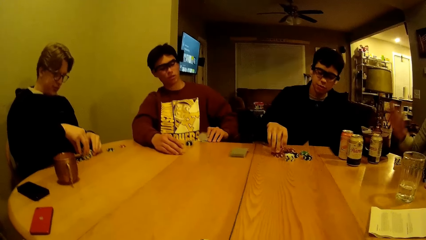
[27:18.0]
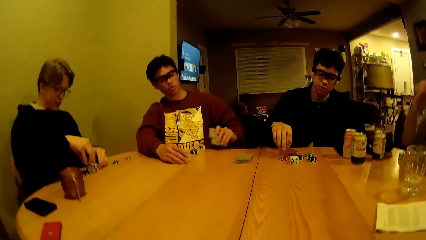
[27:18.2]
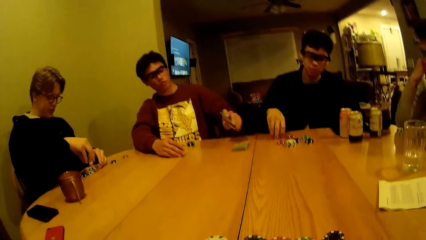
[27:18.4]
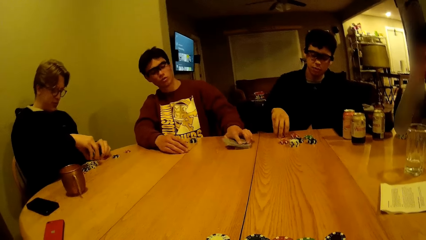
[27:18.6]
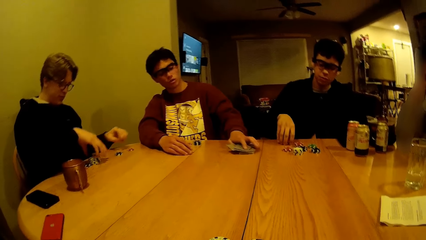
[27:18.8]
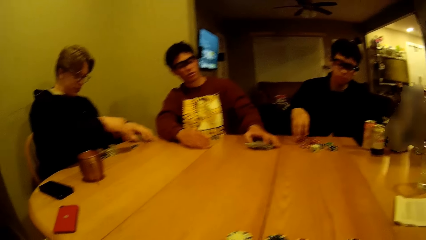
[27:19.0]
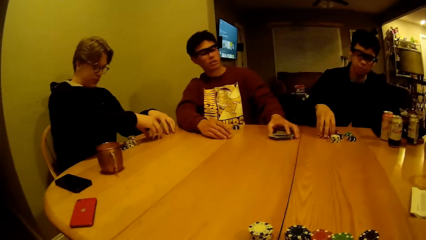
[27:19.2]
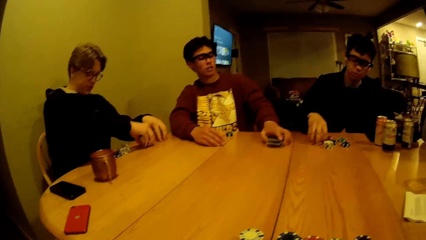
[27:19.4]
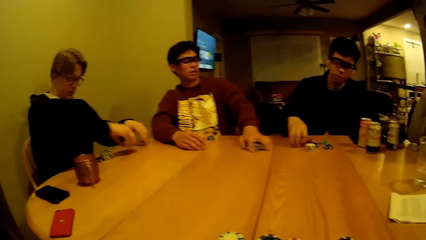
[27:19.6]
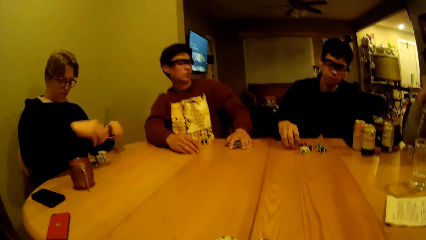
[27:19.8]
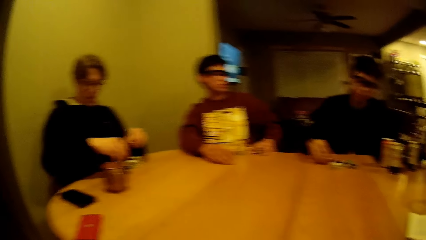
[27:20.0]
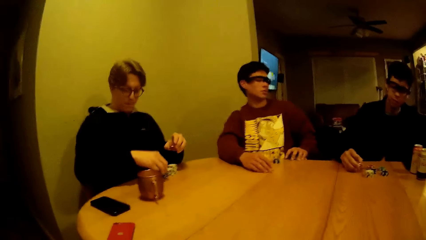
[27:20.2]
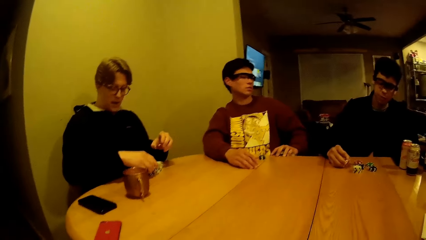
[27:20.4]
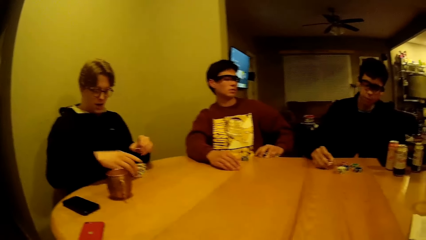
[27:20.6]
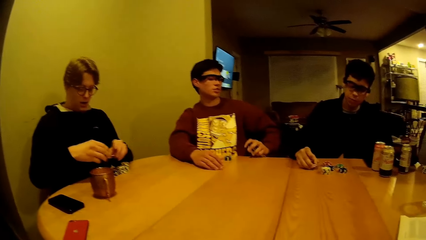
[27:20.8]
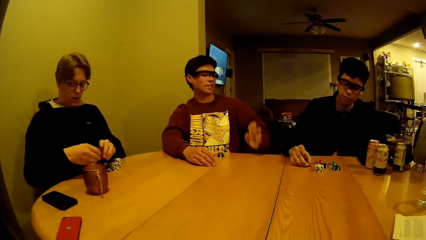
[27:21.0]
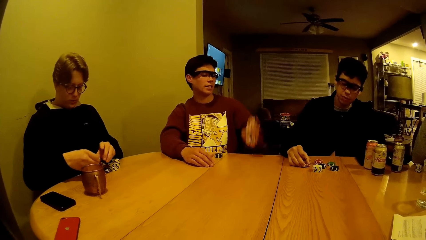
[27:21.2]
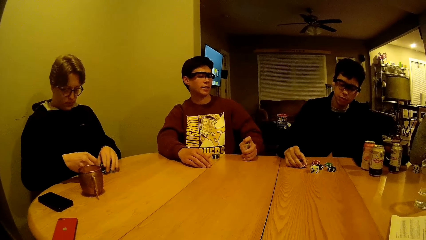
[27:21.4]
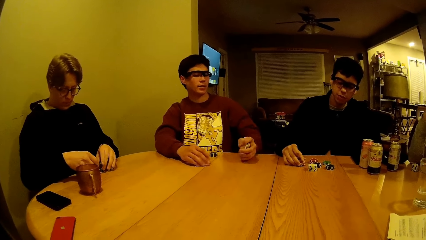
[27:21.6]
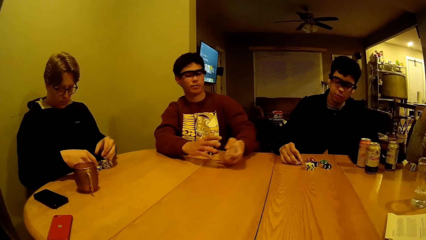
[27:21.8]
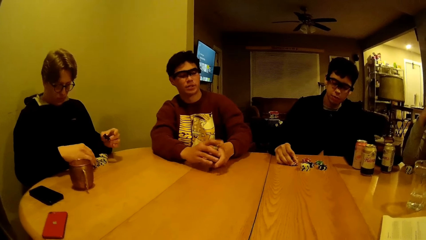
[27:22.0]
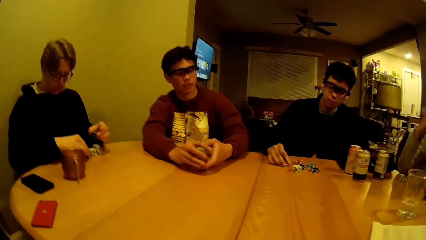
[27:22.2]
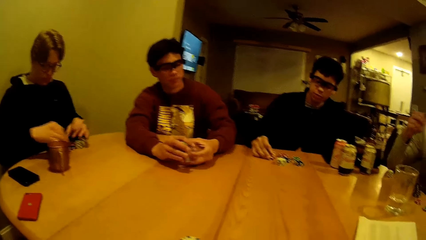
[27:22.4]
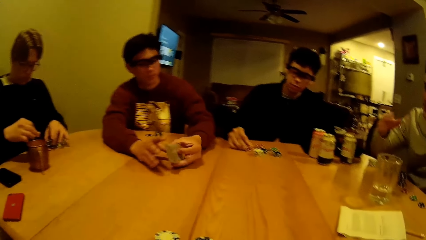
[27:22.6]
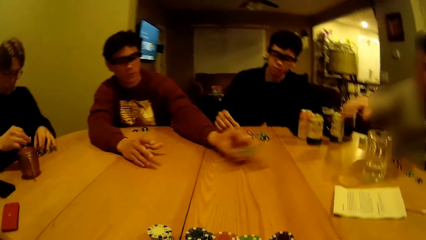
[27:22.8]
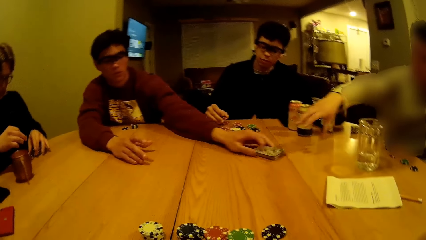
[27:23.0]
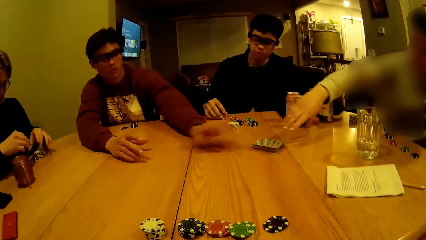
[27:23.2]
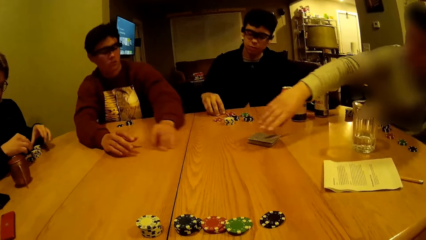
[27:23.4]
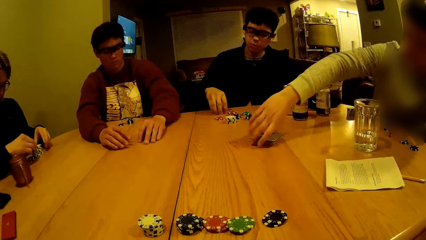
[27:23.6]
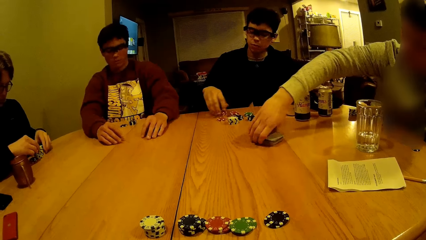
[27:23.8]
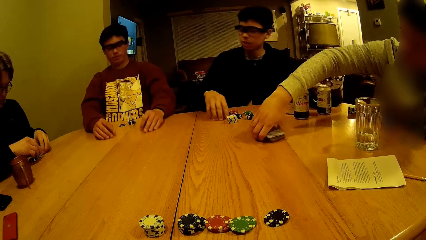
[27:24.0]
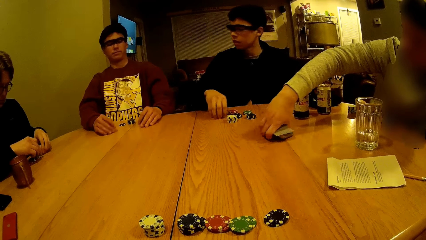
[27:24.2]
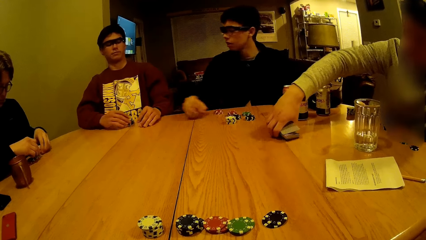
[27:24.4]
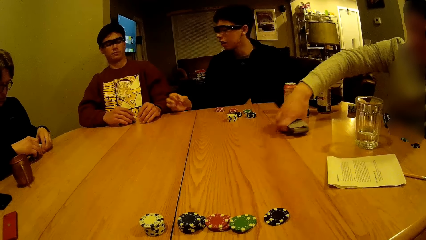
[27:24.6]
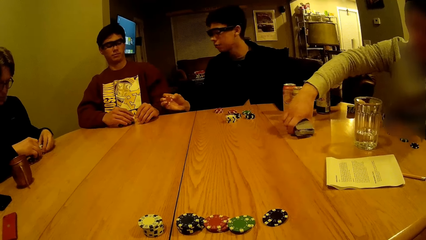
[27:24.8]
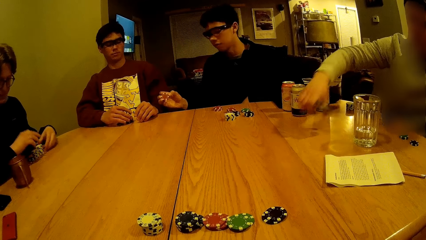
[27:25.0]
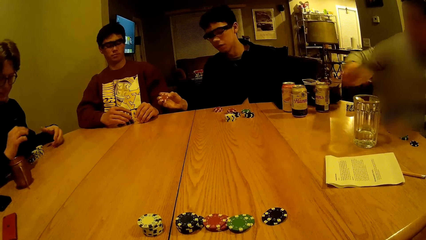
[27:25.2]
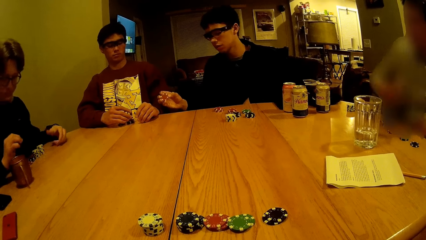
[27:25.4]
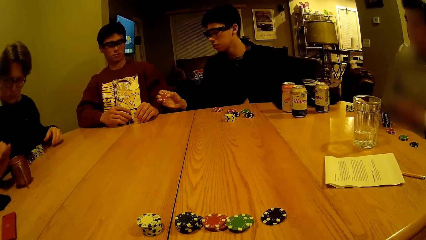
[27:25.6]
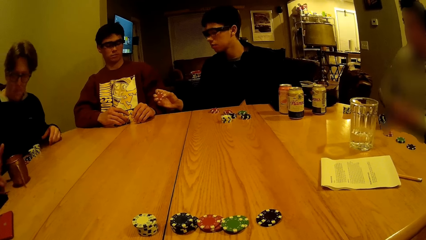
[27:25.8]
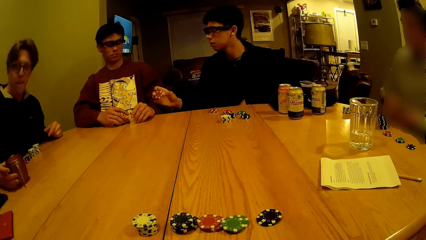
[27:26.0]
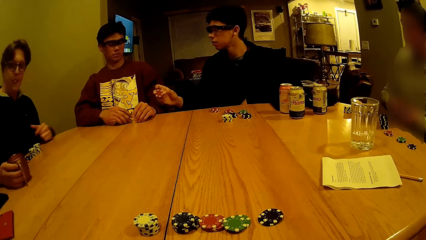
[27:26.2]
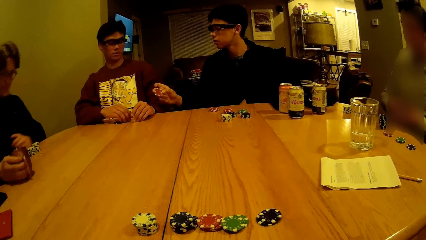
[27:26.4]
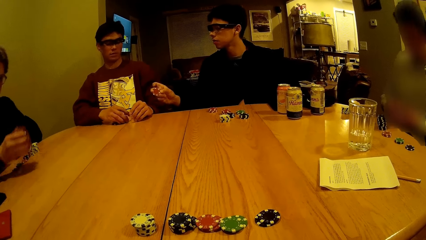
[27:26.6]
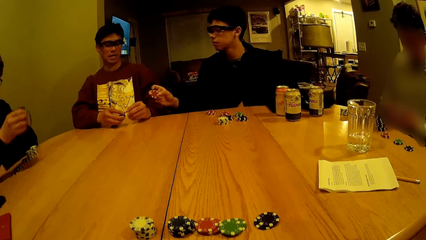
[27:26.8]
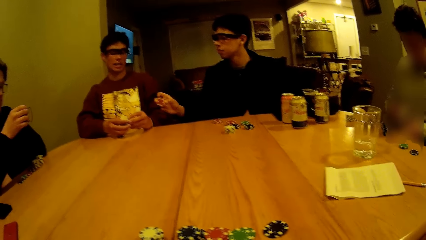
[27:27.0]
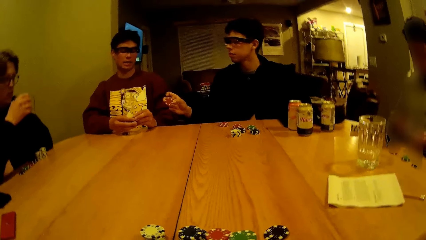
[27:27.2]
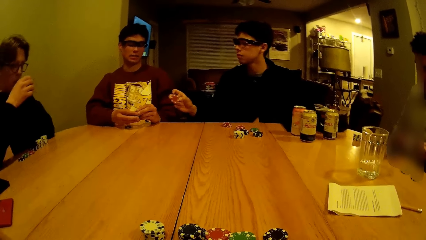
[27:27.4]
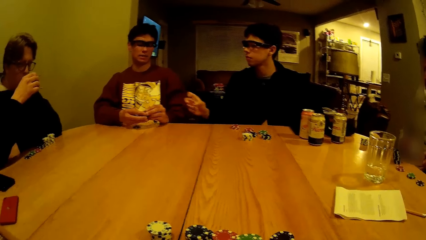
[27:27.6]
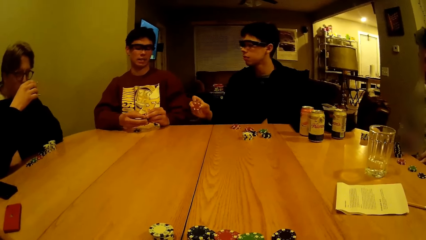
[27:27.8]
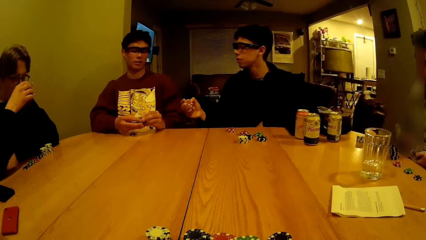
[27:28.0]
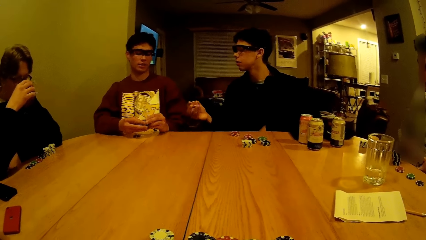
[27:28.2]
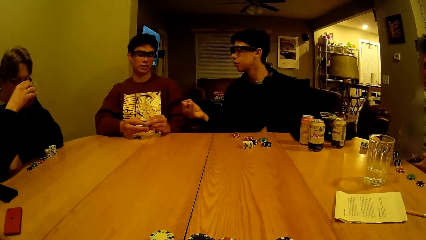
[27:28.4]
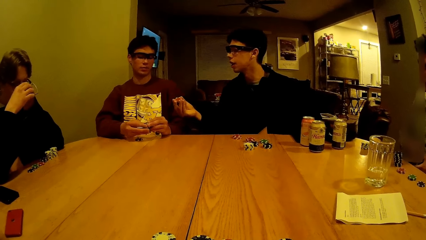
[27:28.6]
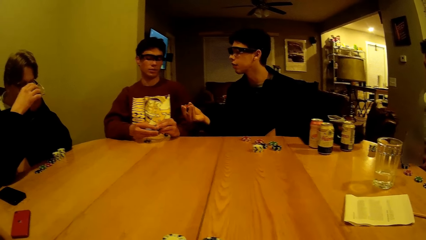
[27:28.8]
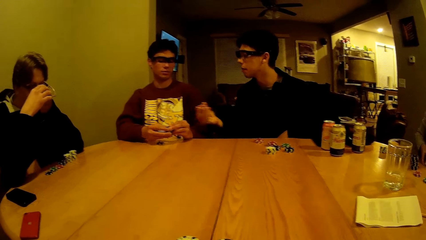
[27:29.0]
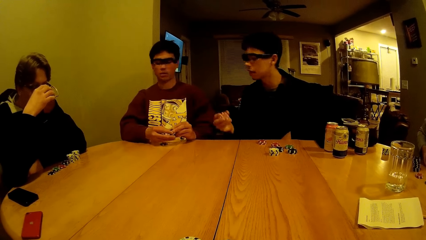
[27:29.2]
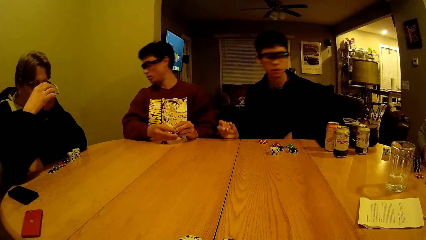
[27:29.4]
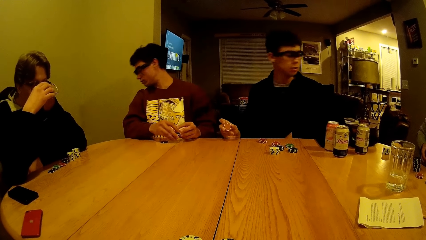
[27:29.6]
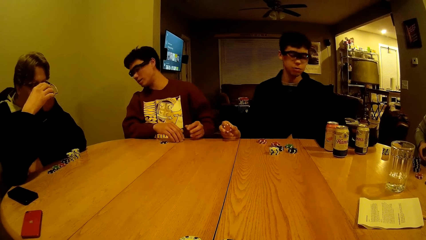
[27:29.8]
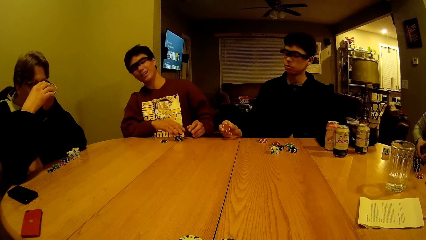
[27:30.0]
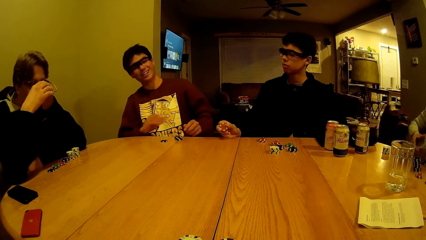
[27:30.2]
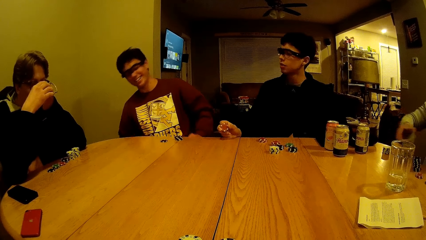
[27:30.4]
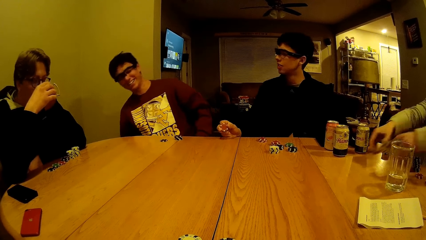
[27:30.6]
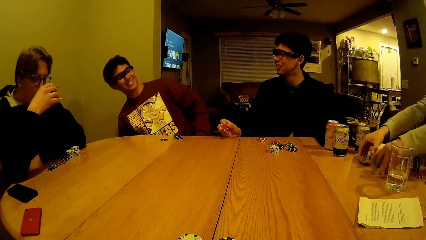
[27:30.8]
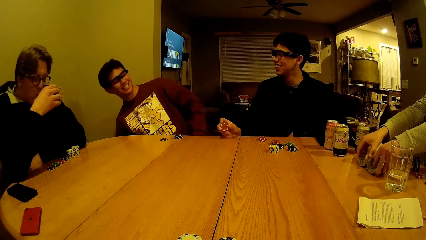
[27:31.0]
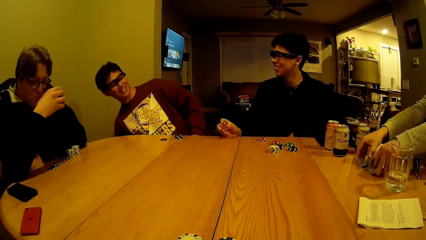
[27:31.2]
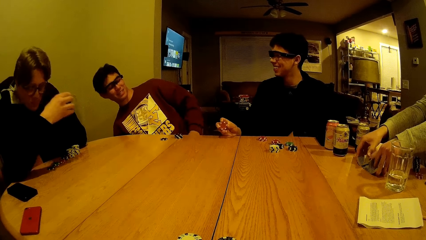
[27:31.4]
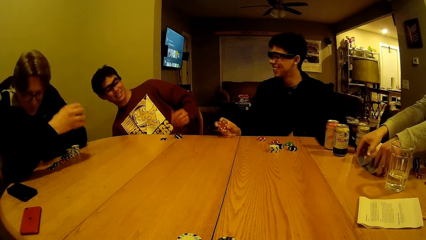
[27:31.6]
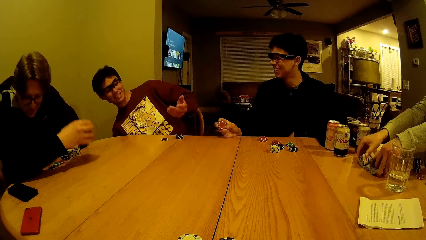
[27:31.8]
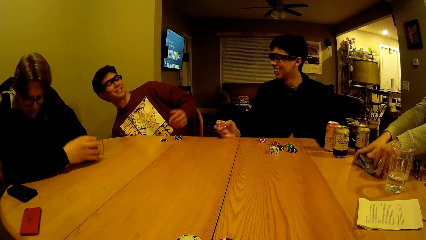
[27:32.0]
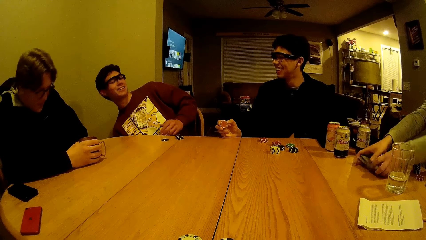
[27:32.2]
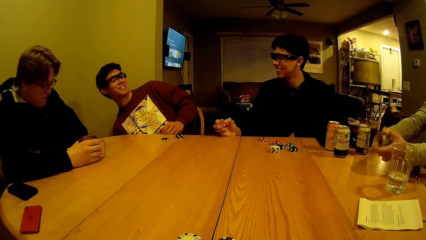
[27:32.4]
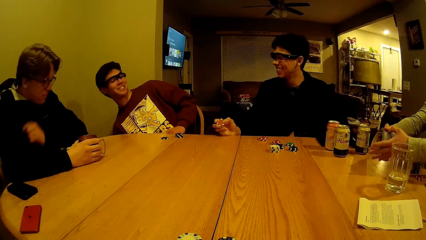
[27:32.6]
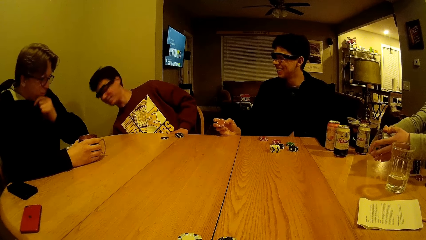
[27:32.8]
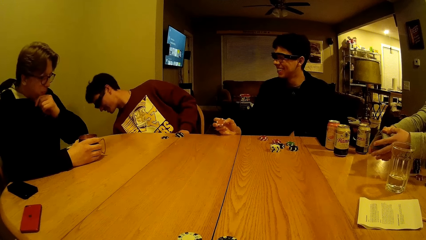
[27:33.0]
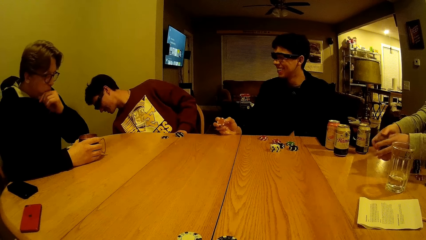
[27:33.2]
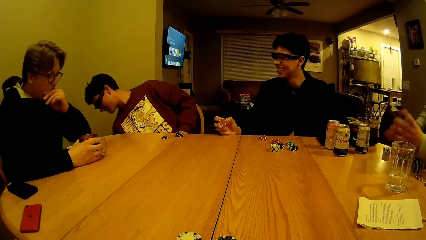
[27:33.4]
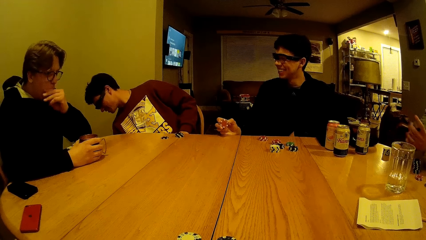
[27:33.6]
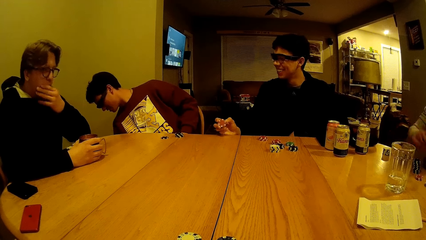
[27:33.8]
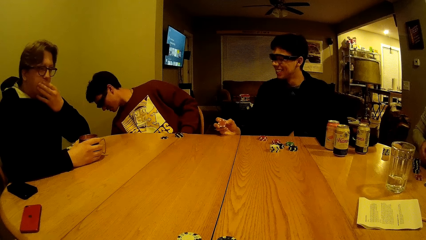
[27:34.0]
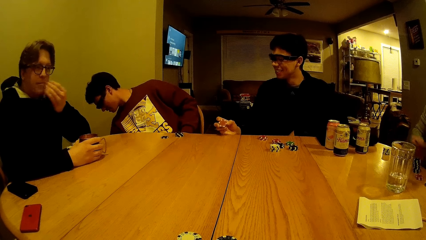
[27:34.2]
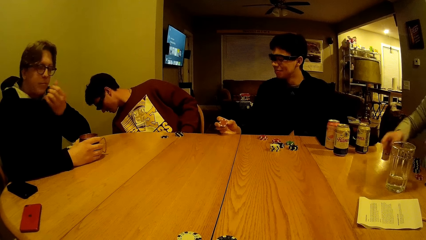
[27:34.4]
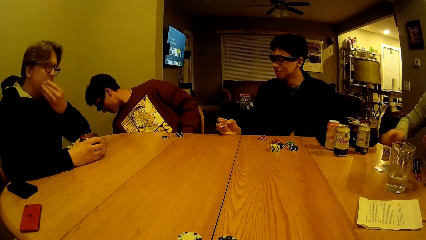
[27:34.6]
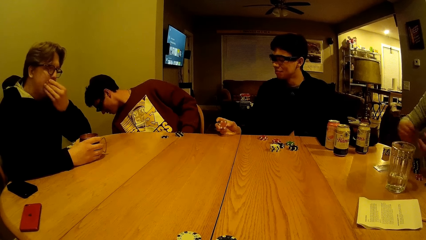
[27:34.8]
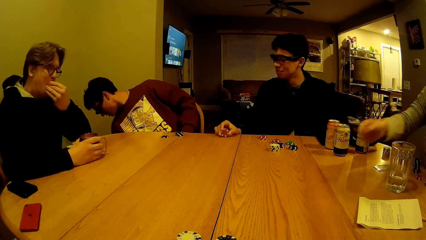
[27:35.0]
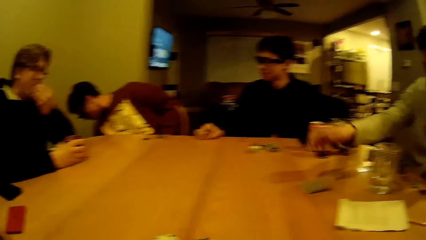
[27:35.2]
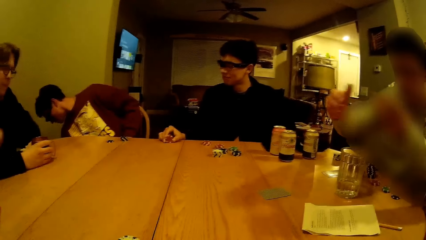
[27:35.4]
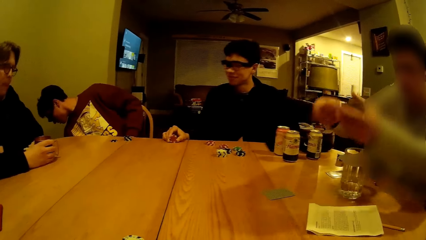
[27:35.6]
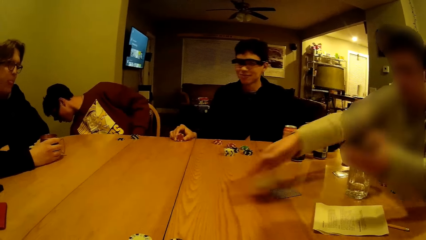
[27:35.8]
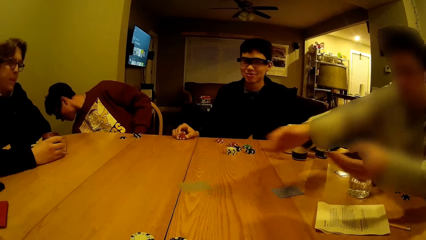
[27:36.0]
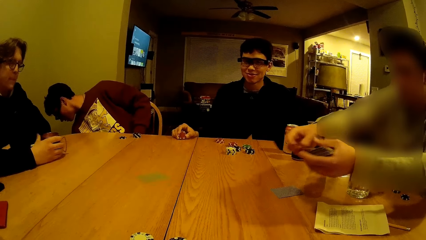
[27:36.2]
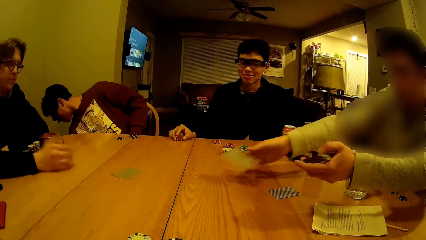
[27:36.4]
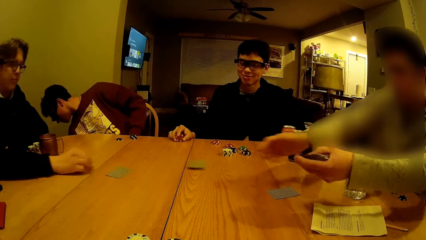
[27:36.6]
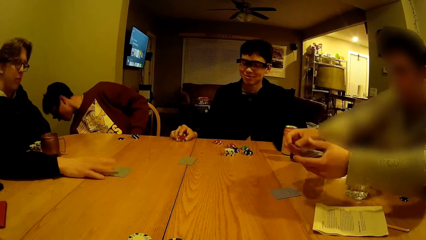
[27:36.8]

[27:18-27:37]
A man picks up the cards from the table with his left hand. The man drops the stack of cards on the table with his left hand. Another man picks up the stack of cards from the table with his right hand. A third man picks up a cup on the table with his right hand and drinks water from the cup. The first man drops the dice on the table with his right hand. The second man shuffles the cards in his hands. Another man drops the cards on the table with his right hand.
